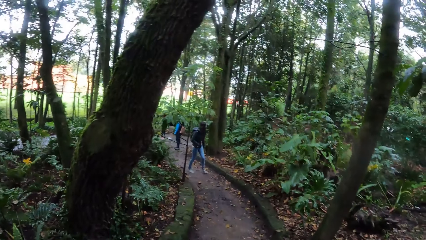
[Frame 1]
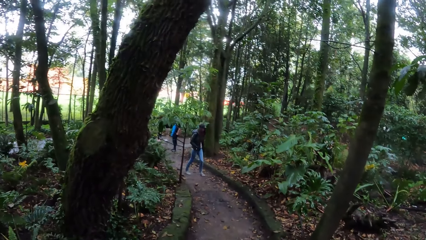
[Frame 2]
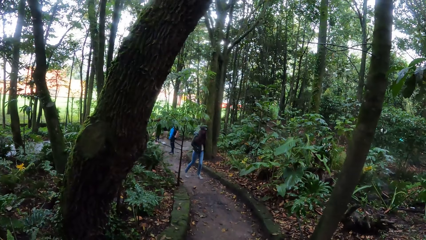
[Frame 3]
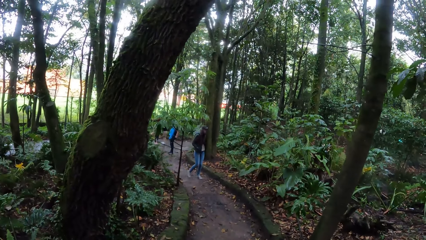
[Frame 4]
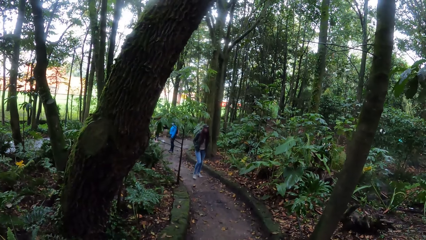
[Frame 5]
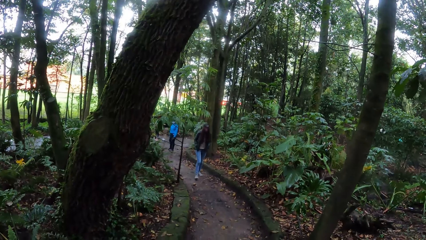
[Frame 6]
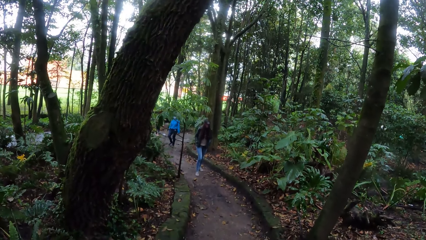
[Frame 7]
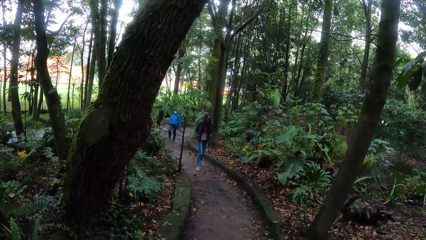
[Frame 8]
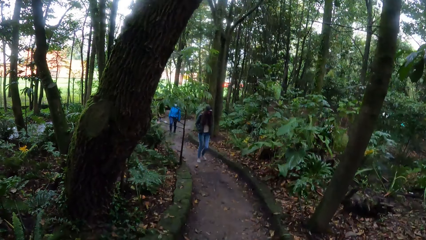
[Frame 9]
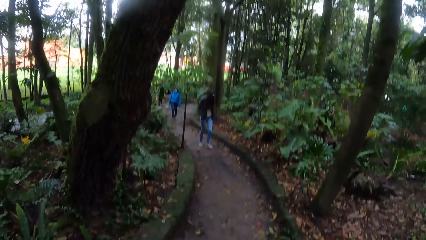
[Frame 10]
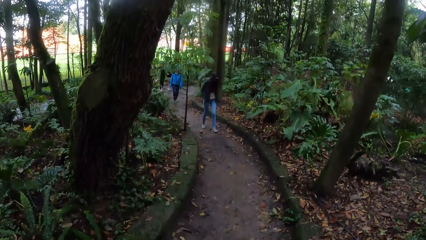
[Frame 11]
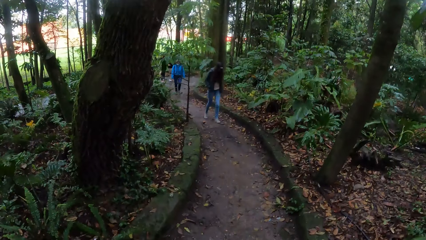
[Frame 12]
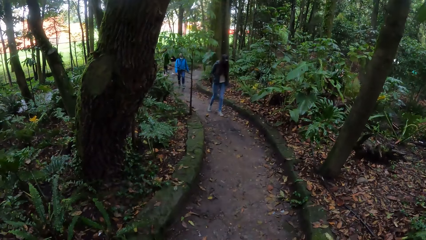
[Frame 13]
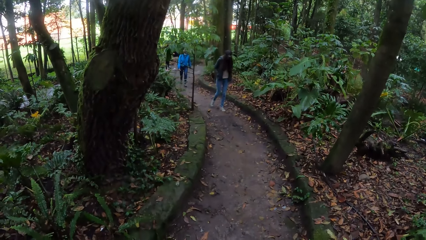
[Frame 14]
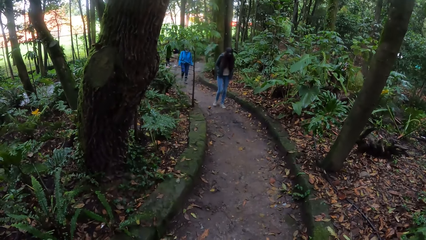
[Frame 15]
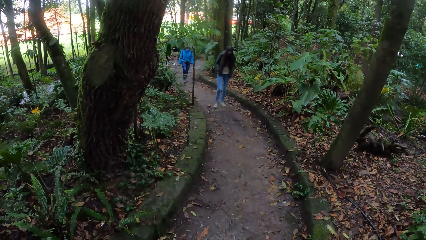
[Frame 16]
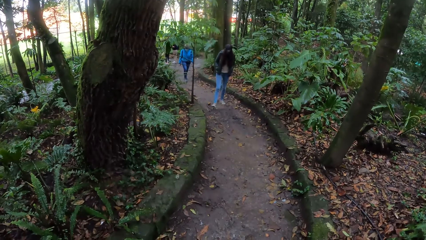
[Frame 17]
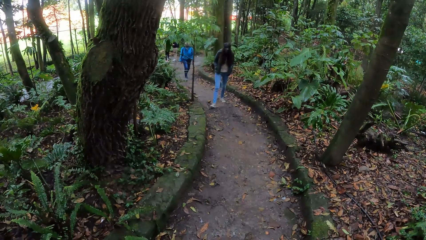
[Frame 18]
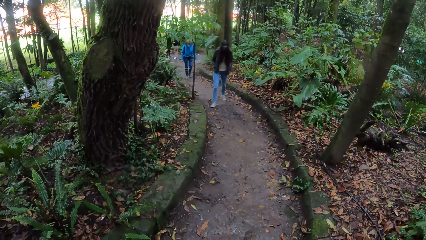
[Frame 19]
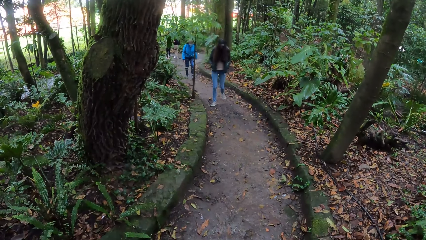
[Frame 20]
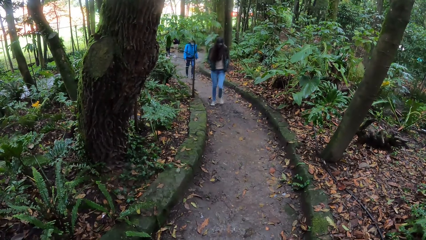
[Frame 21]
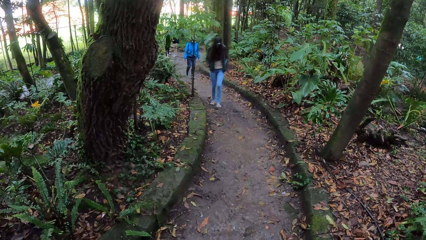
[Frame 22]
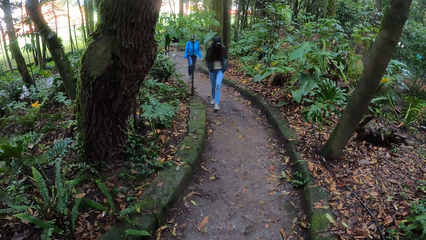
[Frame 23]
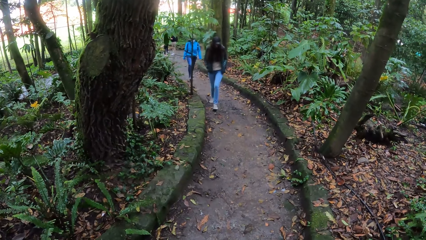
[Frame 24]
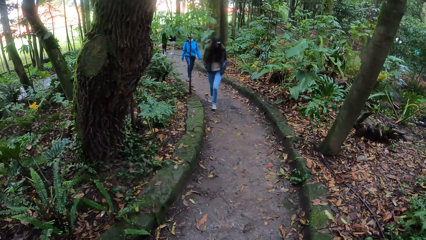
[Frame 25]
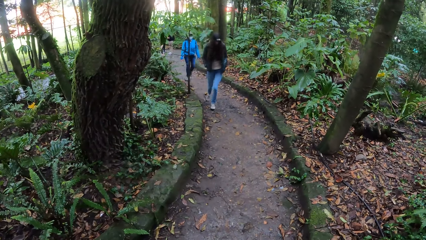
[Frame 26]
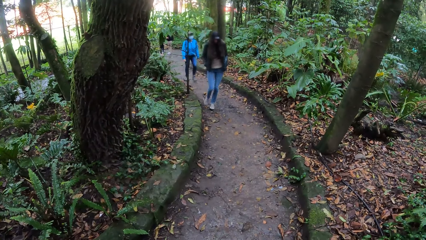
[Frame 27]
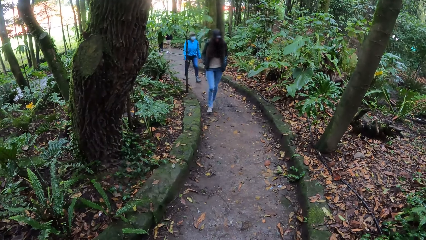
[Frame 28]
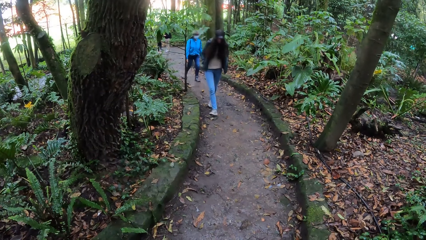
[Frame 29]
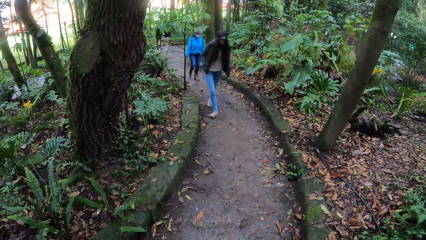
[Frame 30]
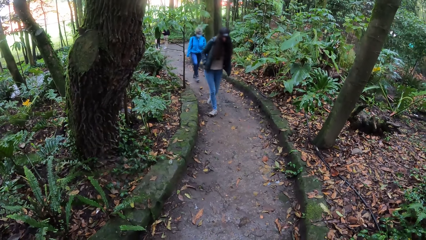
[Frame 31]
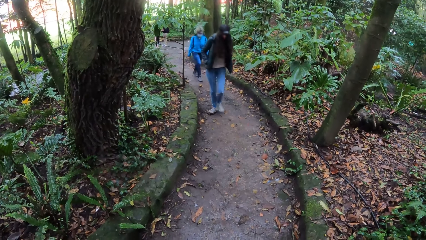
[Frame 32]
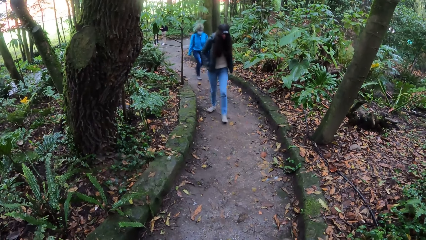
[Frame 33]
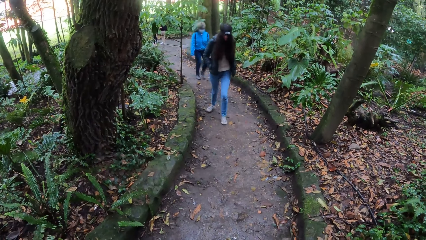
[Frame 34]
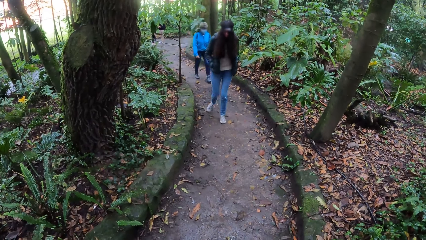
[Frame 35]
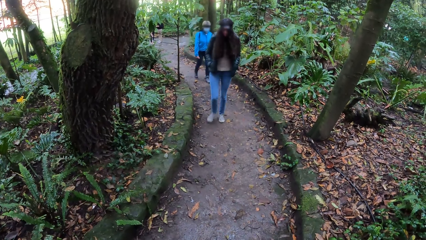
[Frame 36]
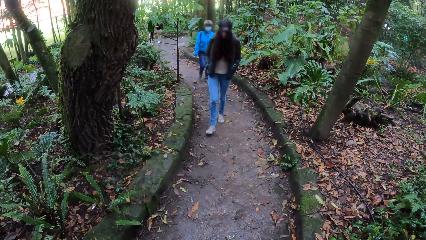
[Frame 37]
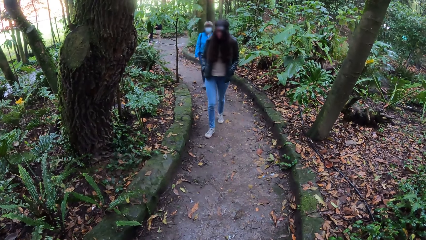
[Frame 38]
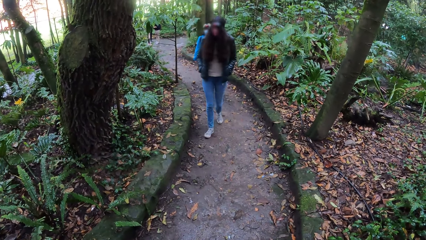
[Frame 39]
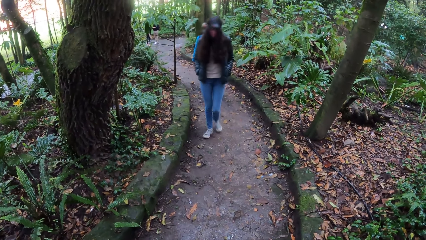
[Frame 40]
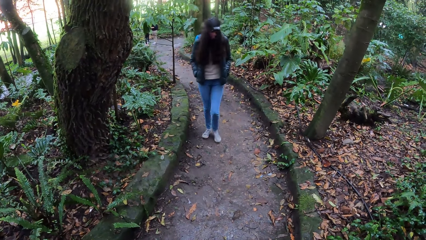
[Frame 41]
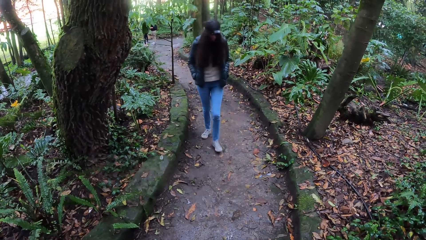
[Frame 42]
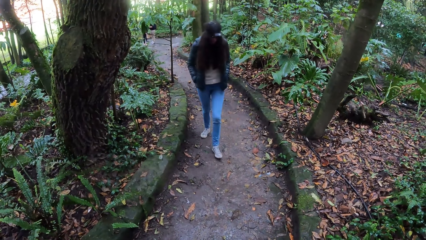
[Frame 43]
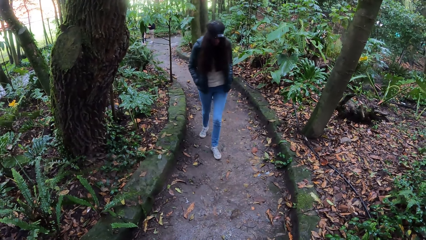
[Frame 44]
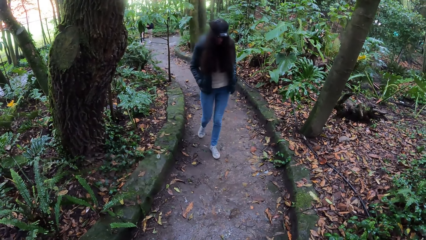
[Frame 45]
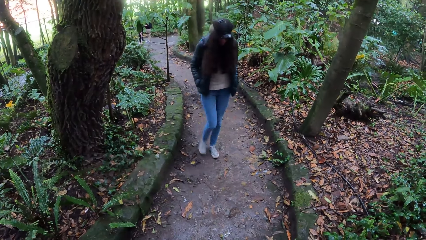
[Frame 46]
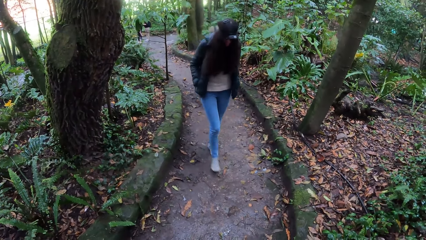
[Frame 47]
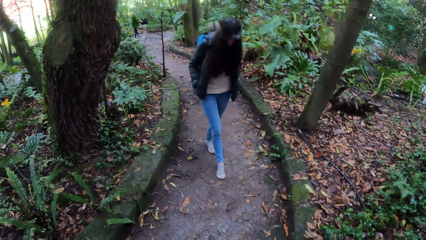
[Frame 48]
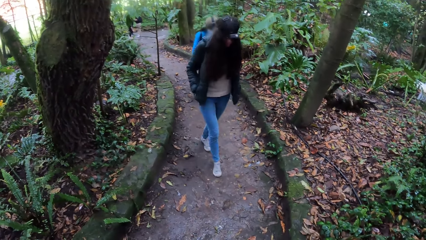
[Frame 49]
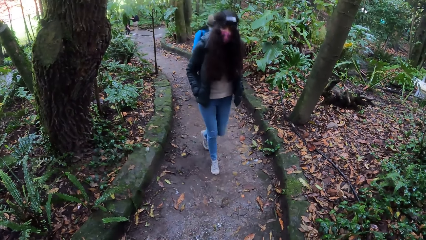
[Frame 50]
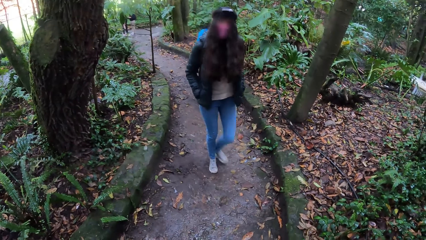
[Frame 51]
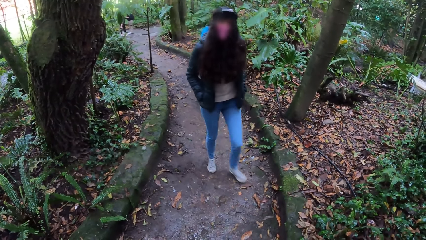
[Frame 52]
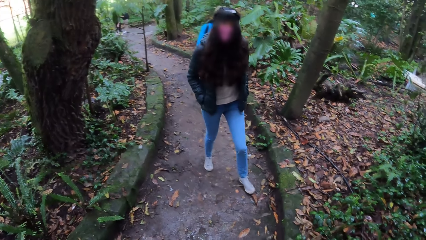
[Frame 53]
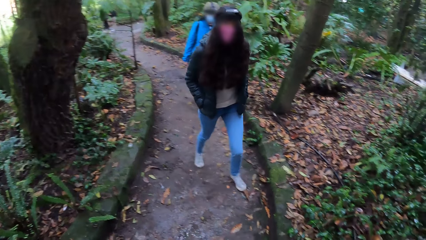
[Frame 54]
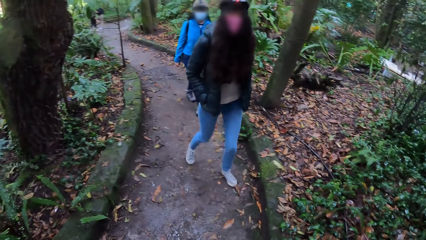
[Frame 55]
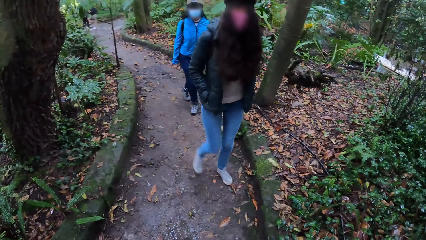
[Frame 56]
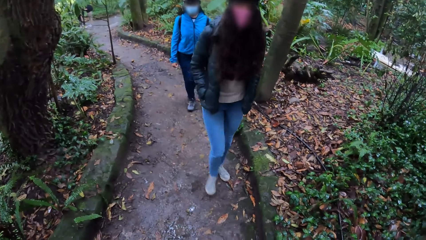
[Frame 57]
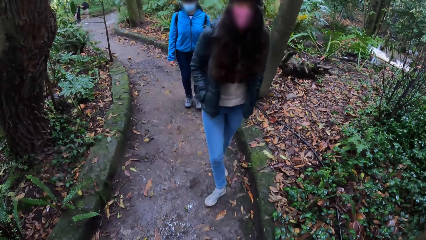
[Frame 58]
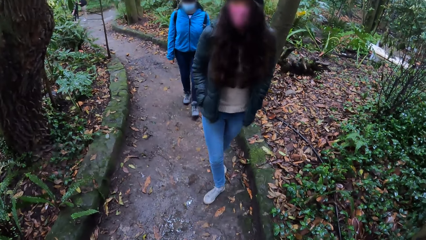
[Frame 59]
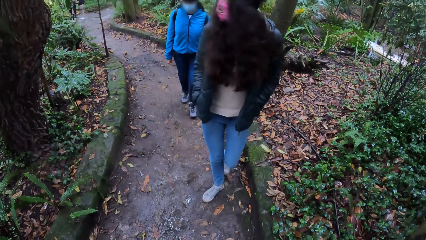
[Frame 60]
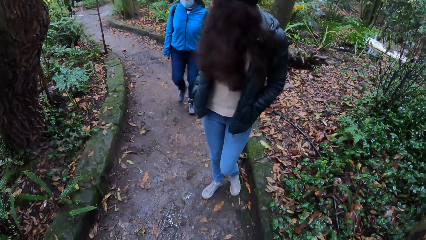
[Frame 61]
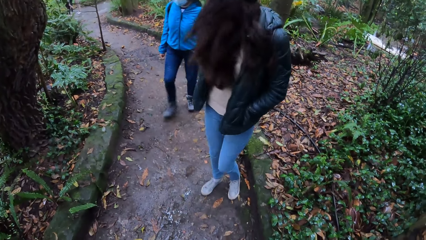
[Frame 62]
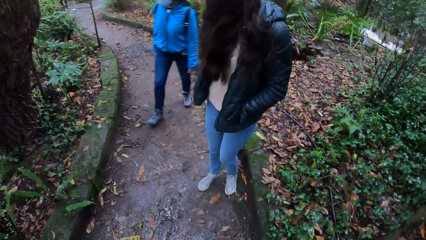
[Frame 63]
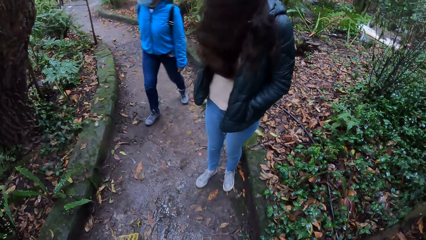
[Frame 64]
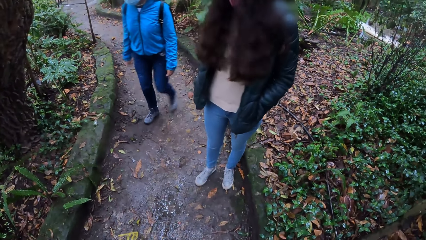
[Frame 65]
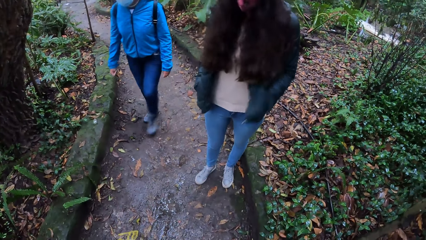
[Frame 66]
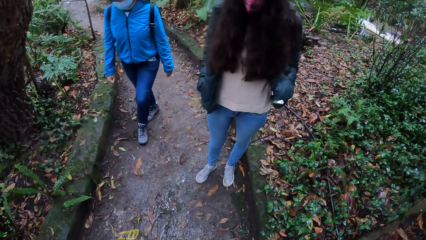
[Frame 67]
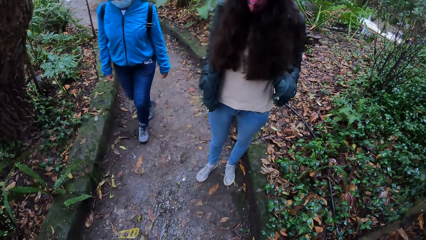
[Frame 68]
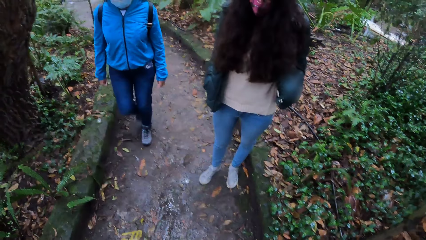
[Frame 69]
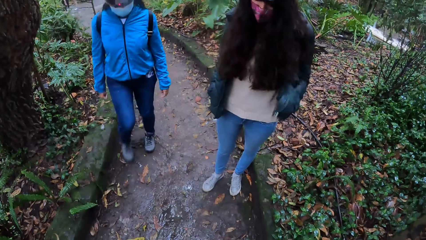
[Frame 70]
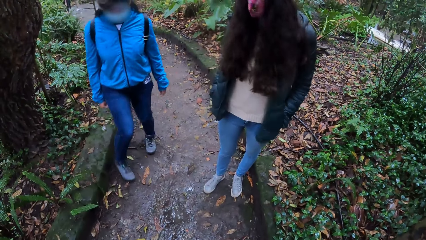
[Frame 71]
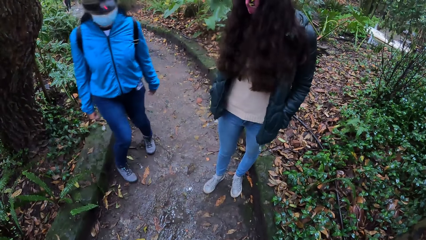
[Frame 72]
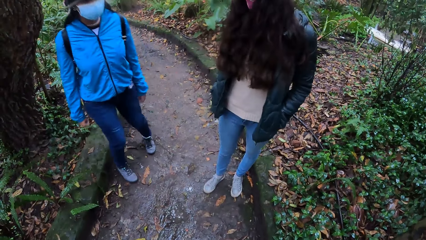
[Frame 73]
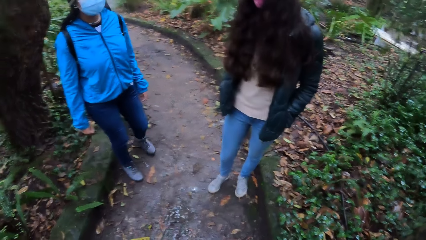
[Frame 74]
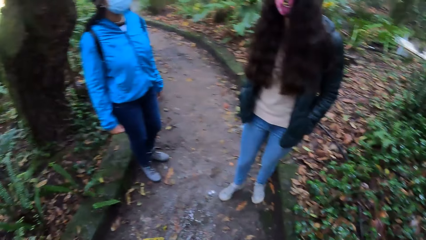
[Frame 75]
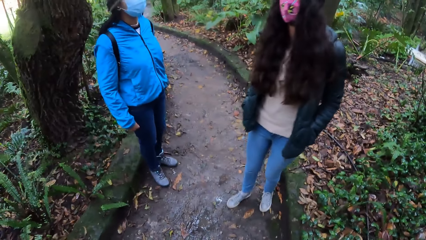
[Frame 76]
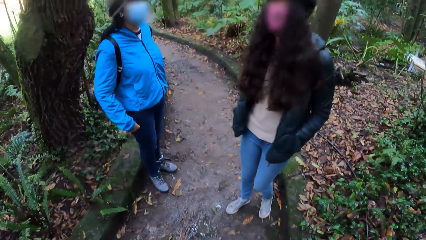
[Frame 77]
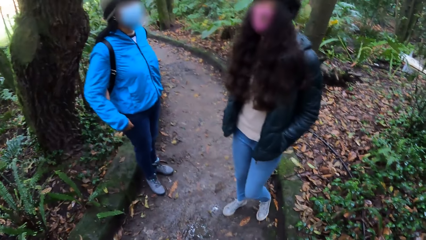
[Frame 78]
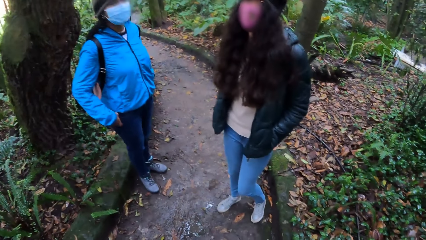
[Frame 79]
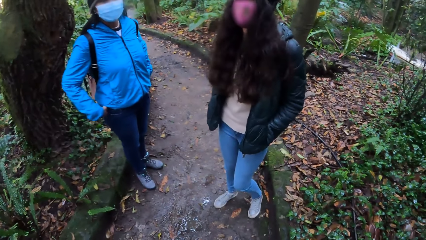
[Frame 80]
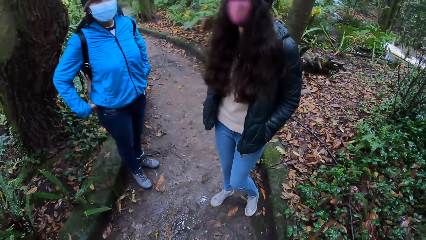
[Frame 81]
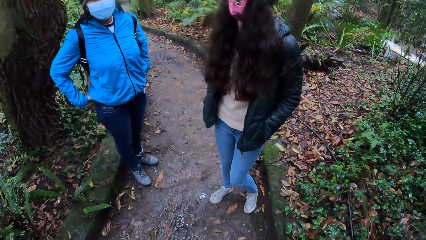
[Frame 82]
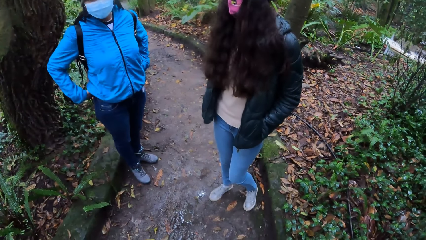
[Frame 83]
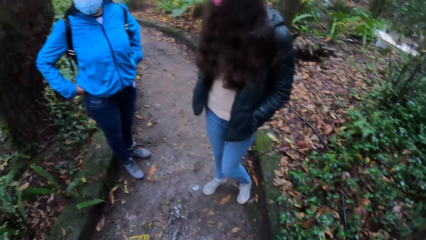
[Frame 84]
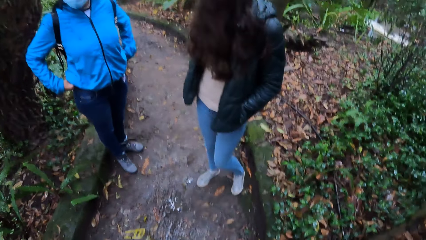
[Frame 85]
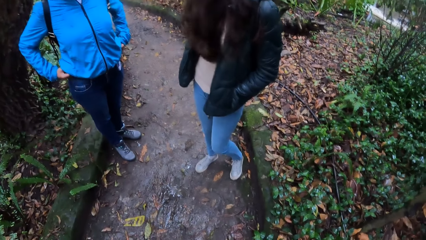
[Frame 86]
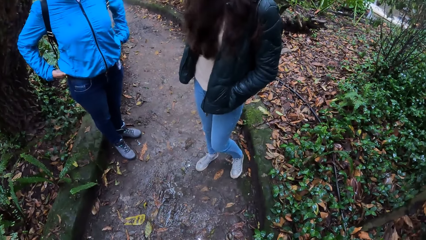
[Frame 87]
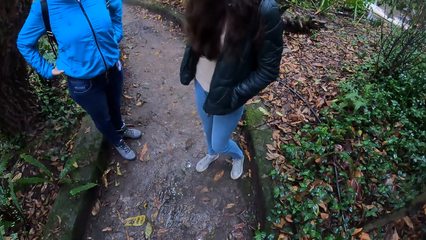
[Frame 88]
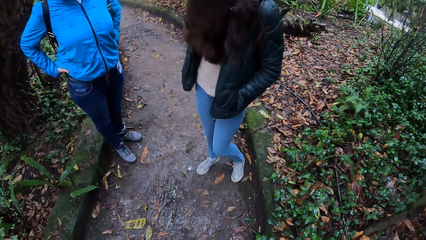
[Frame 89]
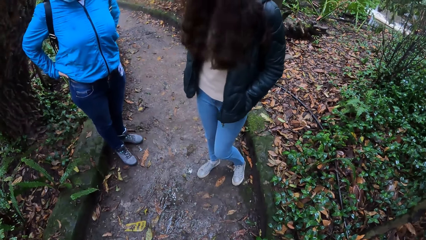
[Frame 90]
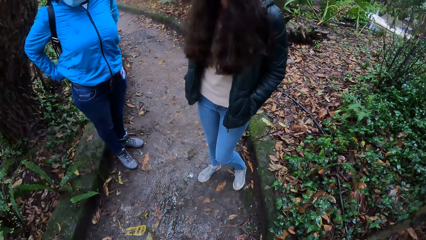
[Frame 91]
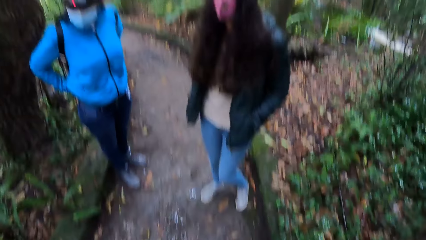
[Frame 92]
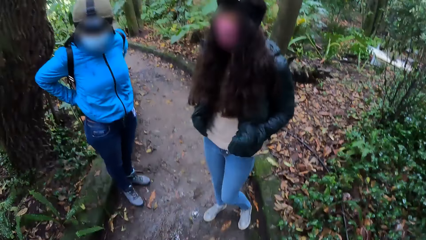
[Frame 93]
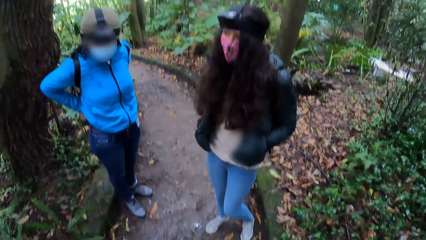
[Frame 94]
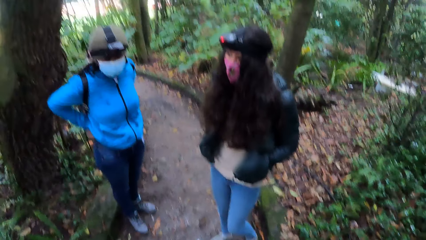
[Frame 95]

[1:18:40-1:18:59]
The camera wearer stops walking. The woman walks towards the camera wearer. The other woman walks towards the camera wearer.
